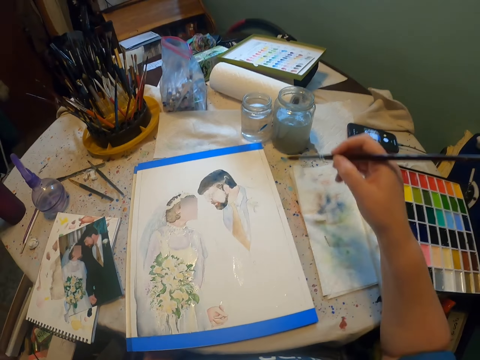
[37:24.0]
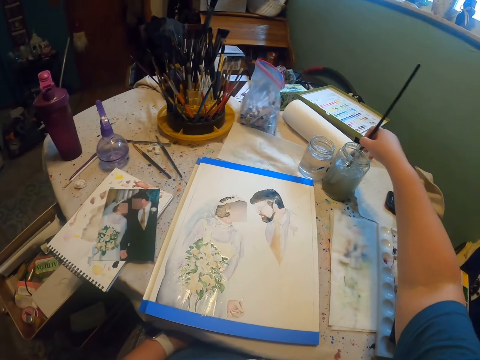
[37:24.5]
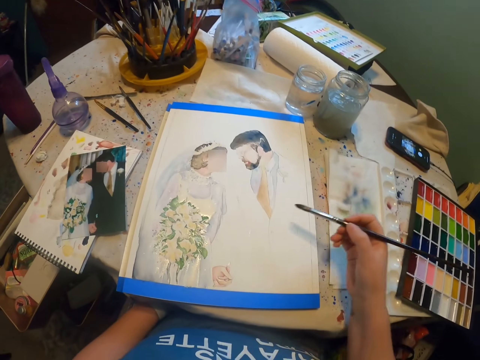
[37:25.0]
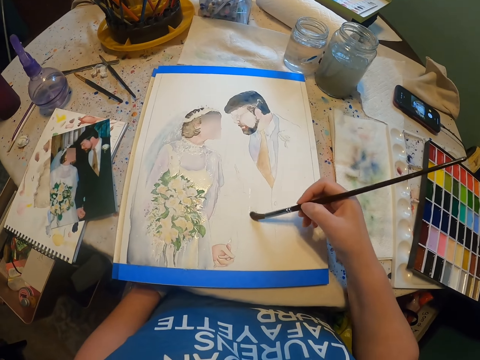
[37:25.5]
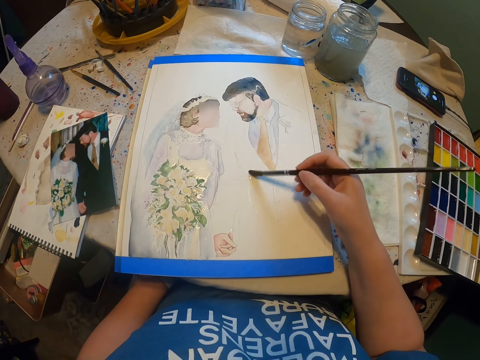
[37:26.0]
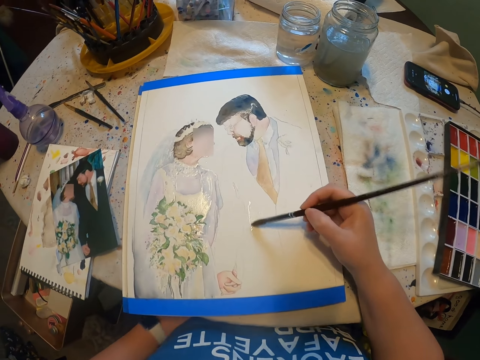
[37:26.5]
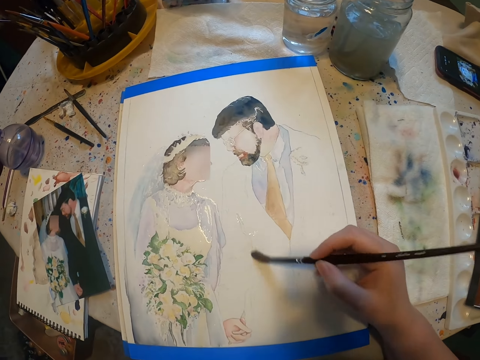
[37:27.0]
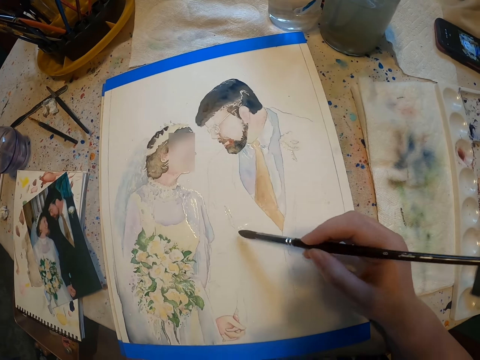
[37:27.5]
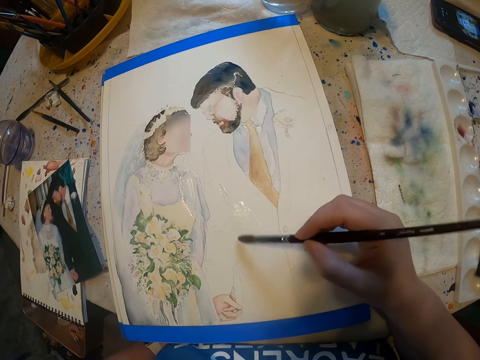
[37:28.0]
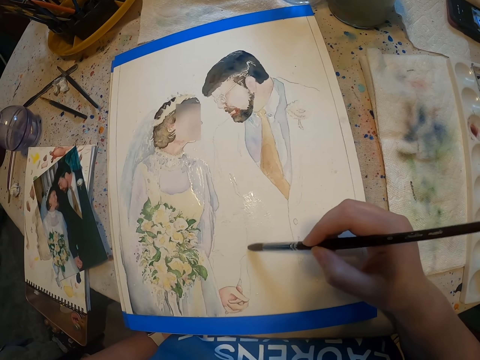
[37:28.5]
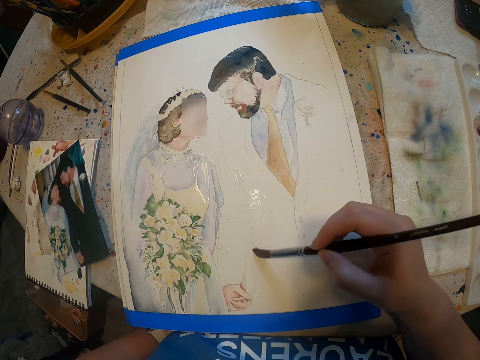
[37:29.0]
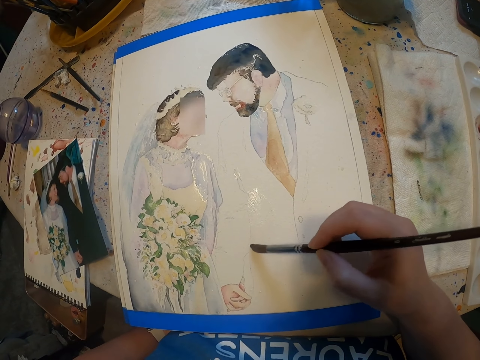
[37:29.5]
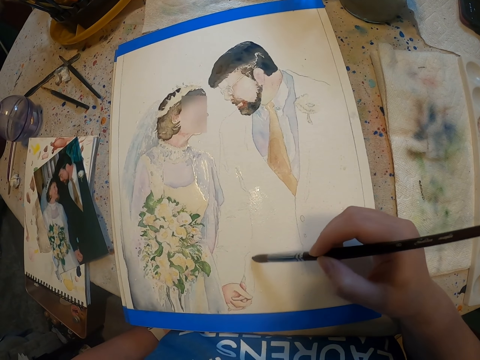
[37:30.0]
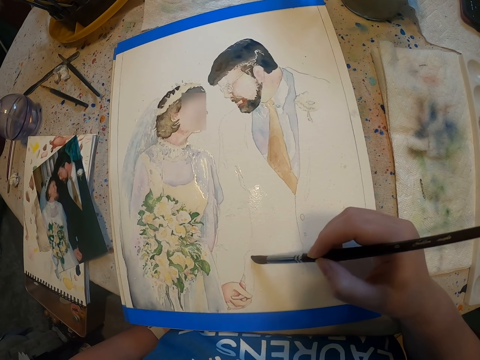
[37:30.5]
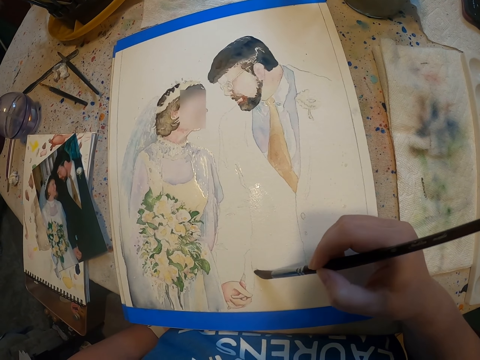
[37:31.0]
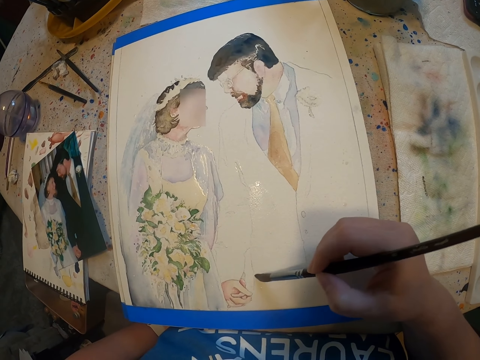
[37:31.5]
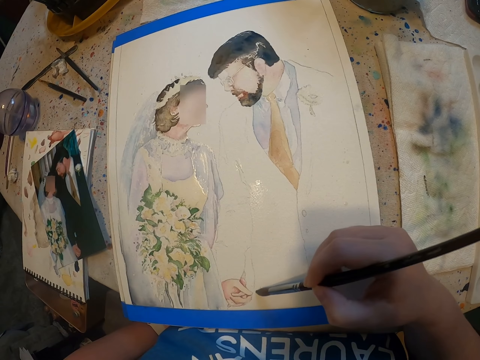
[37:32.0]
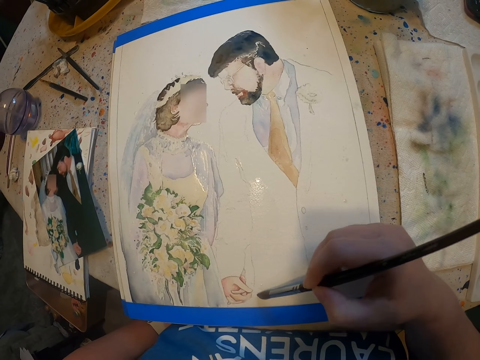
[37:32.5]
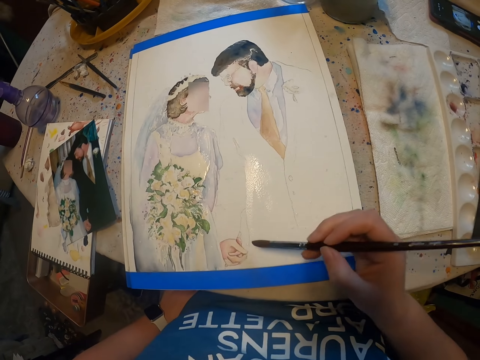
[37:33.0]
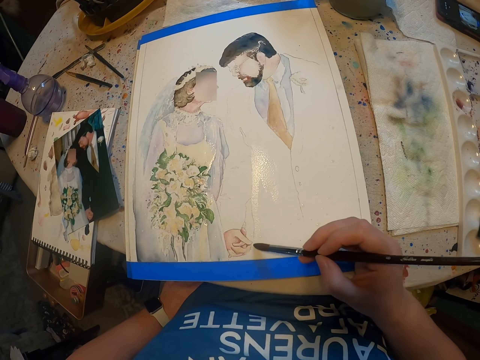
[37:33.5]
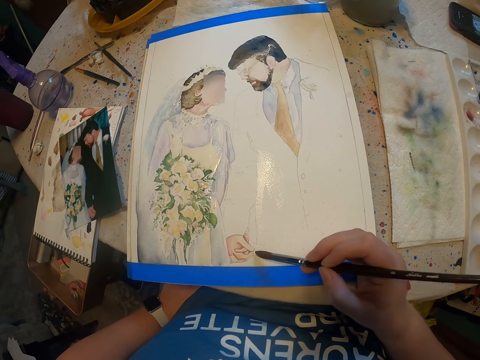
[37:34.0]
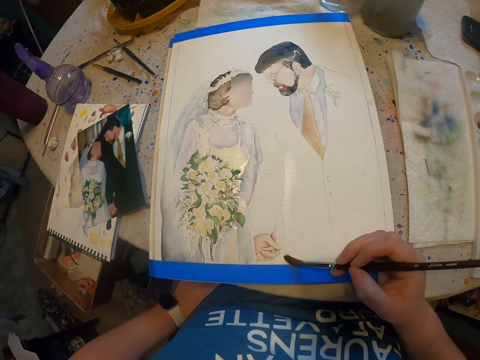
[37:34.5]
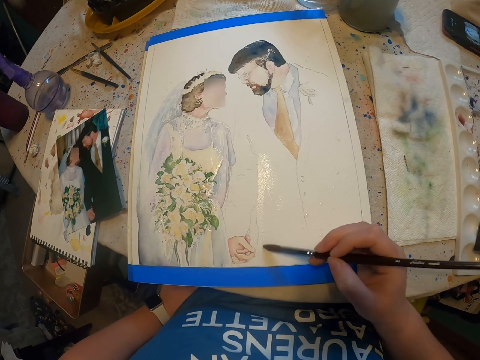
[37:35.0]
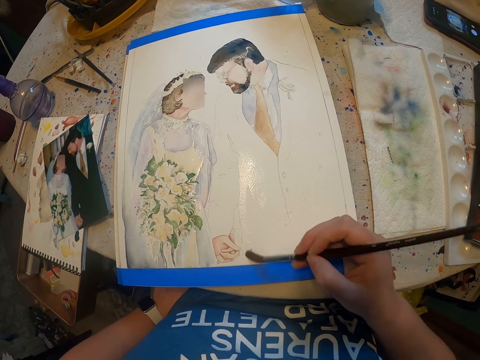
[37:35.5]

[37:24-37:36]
The camera wearer paints the sketch with the brush on the paint paper. They dip the paint brush in a water color. They paint on the paint paper.

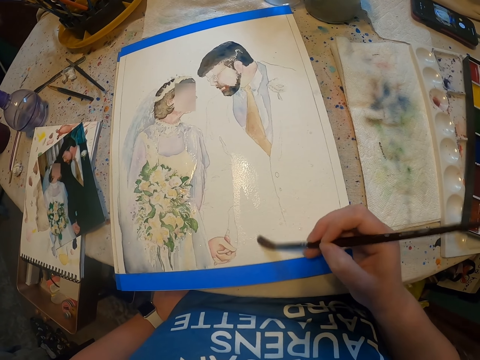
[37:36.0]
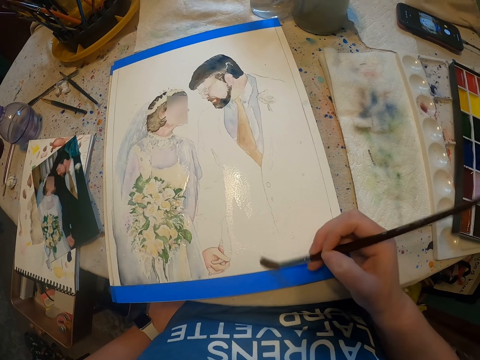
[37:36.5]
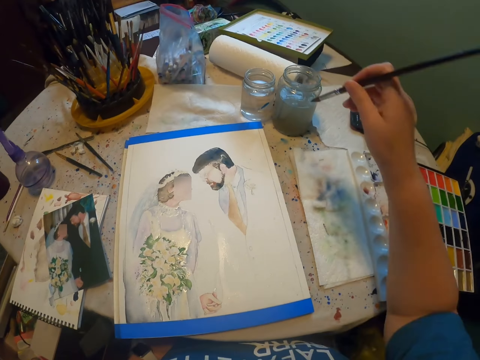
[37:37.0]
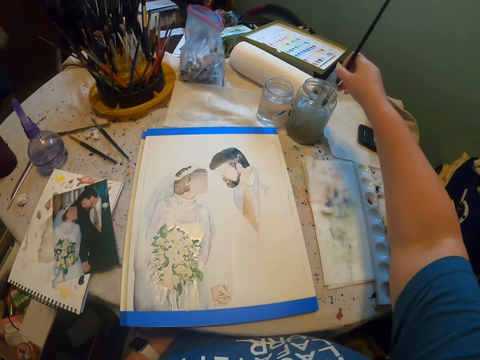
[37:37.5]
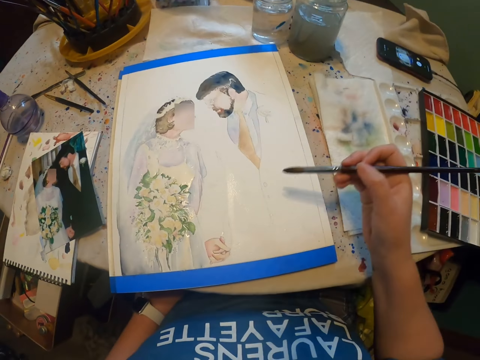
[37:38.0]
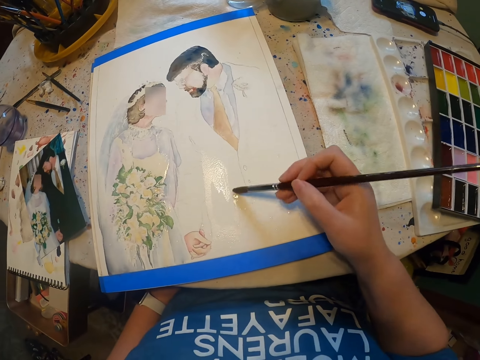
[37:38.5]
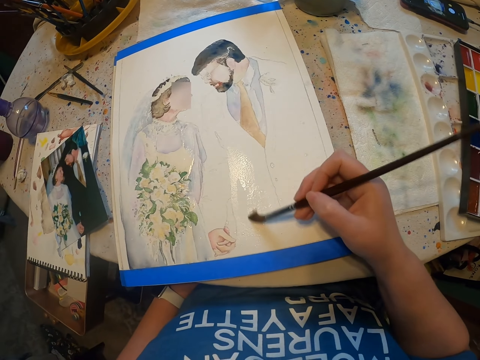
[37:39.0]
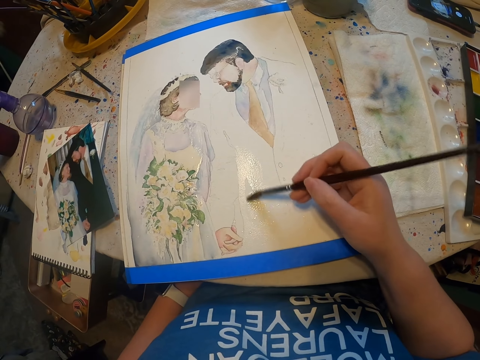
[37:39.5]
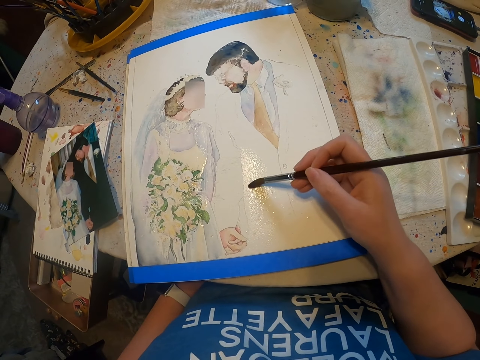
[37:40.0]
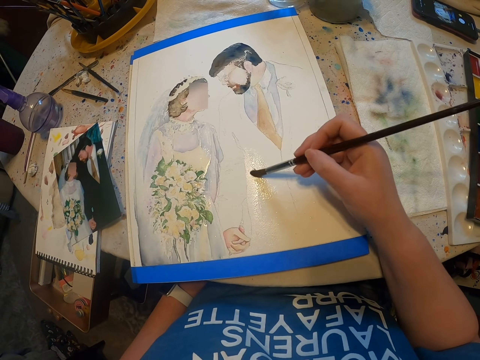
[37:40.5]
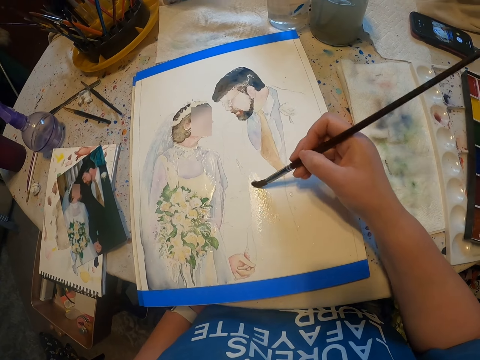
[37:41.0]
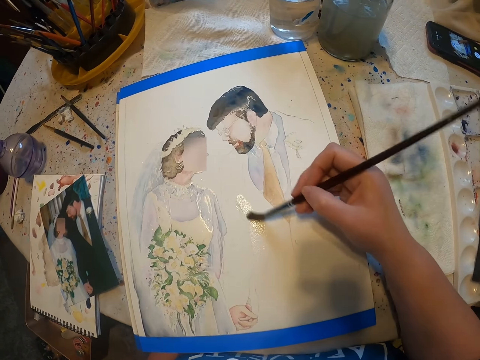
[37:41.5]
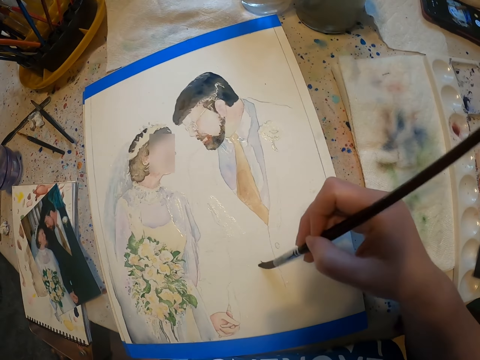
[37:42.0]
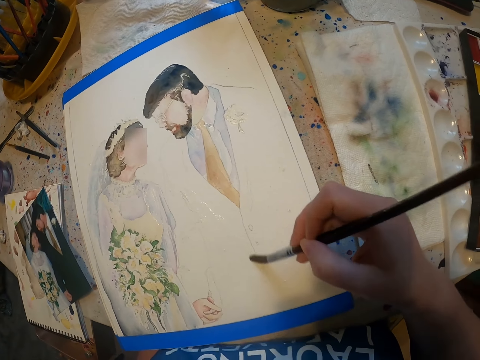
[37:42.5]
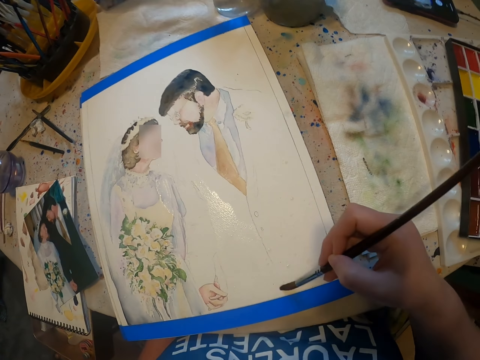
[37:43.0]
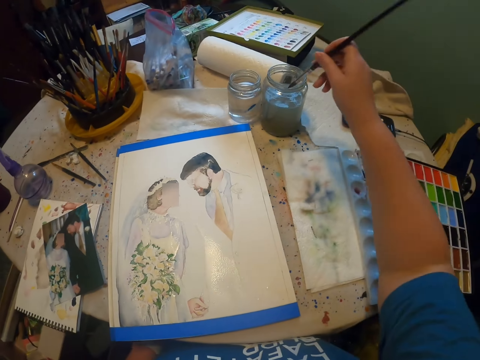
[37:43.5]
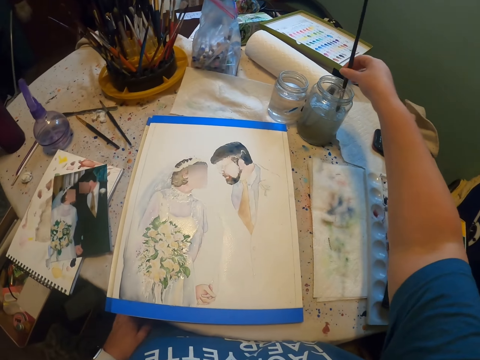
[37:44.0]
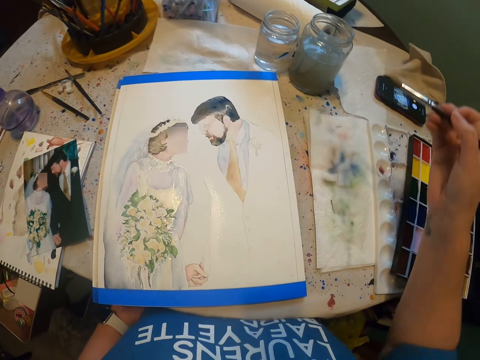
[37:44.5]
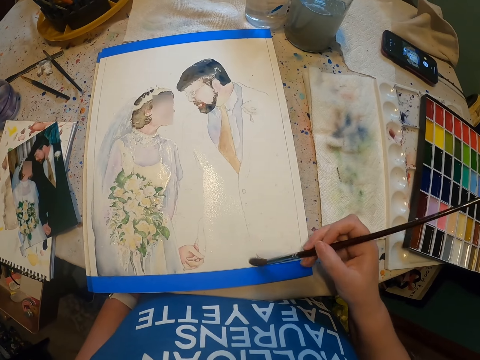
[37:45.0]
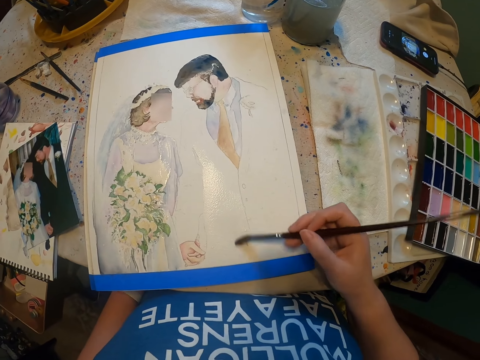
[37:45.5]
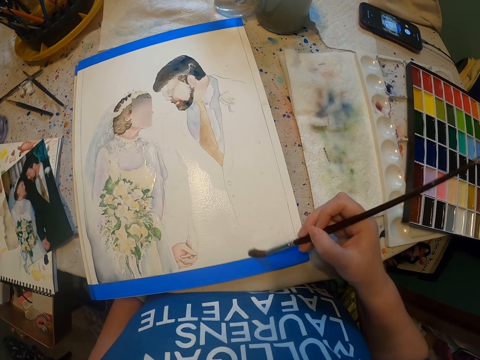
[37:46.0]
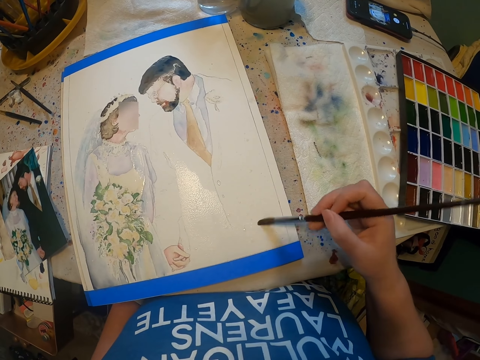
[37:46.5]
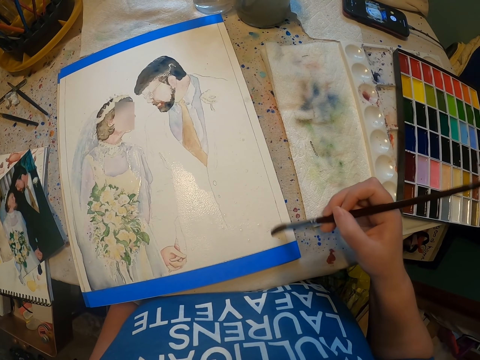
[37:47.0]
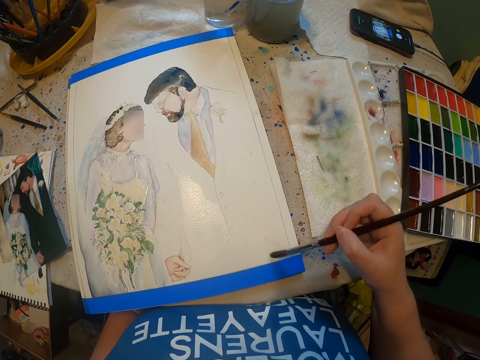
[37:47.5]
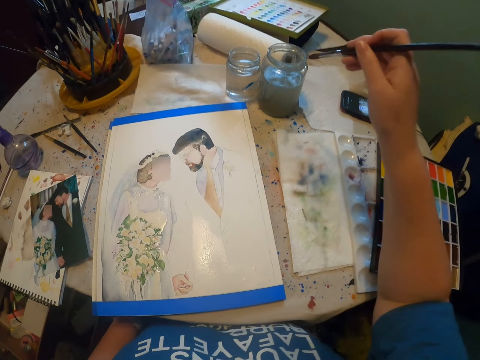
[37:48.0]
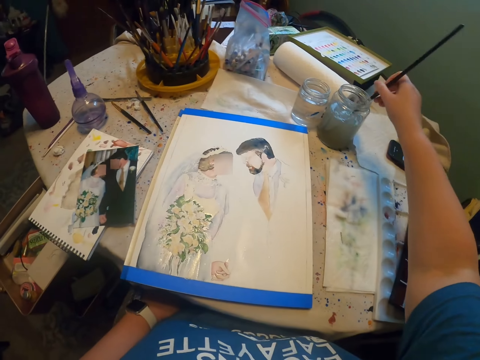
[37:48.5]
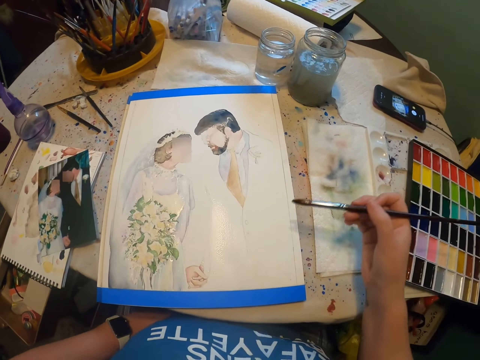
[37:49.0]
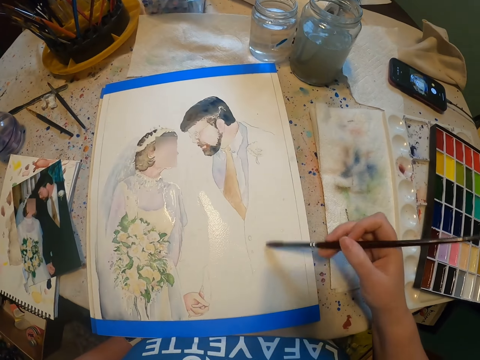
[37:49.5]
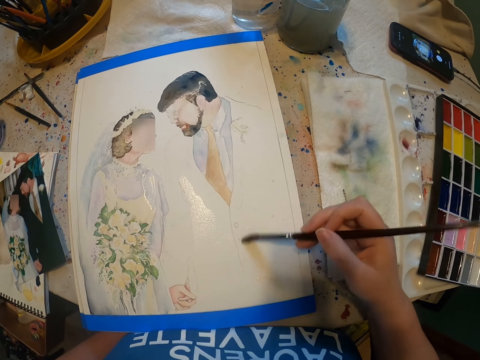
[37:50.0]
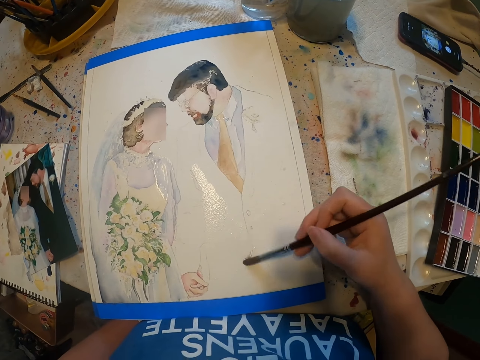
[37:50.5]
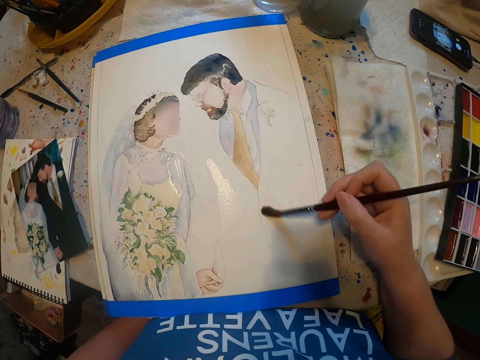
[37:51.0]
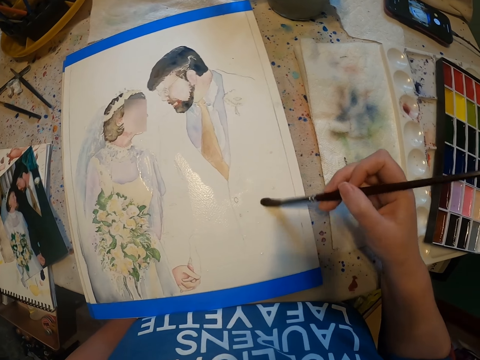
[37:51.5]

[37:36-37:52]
The camera wearer dips the paint brush in a water color. They paint the sketch with the brush. They dip the paint brush in the water color and paint the sketch with the brush. They dip the paint brush in the water color and paint the sketch with the brush.
